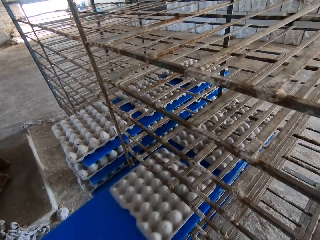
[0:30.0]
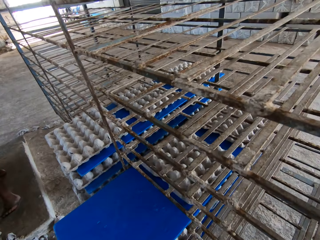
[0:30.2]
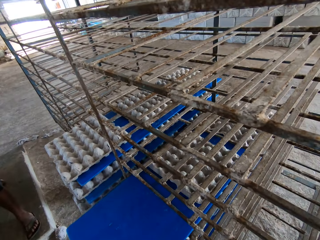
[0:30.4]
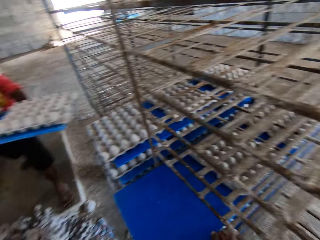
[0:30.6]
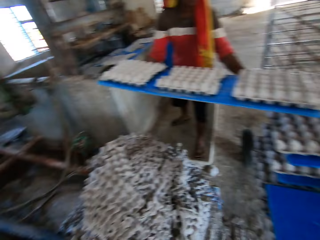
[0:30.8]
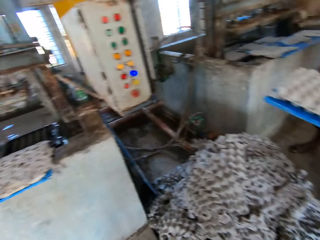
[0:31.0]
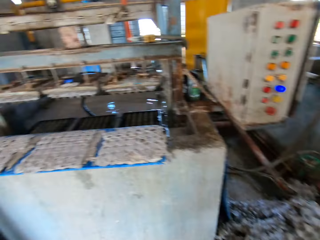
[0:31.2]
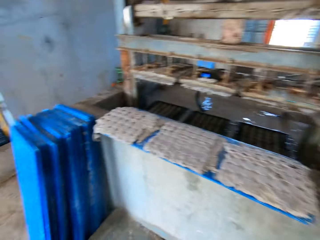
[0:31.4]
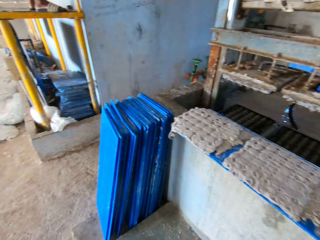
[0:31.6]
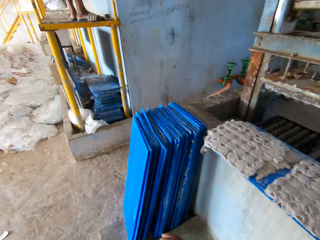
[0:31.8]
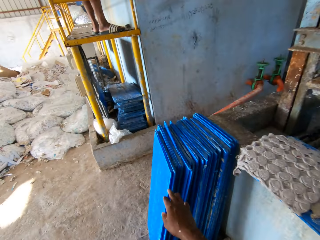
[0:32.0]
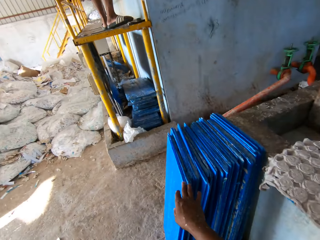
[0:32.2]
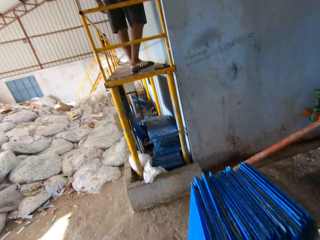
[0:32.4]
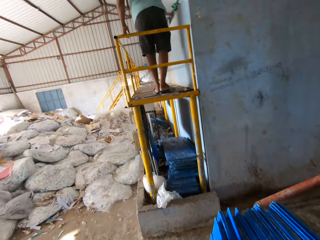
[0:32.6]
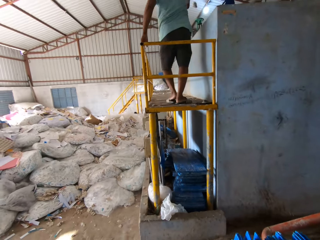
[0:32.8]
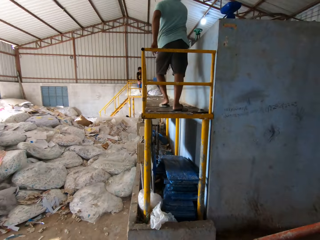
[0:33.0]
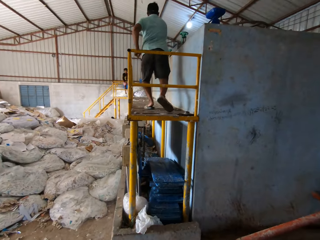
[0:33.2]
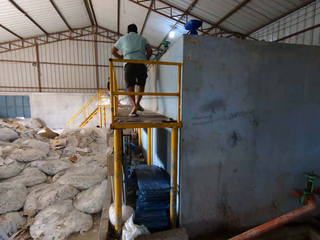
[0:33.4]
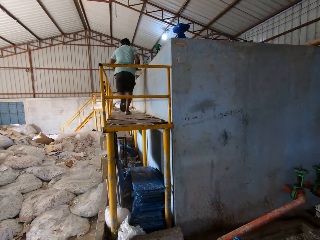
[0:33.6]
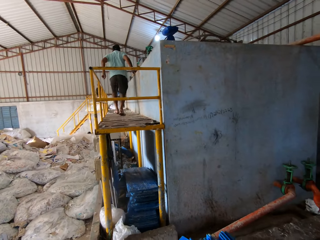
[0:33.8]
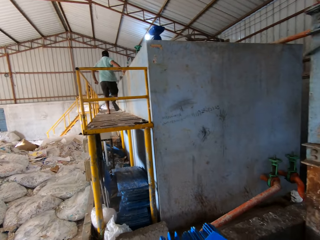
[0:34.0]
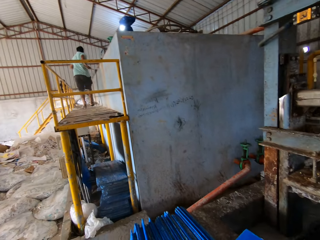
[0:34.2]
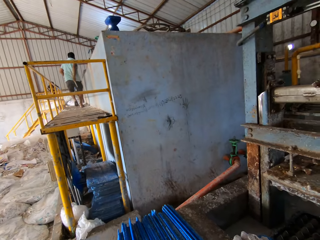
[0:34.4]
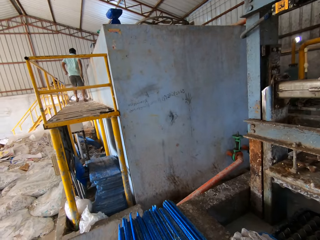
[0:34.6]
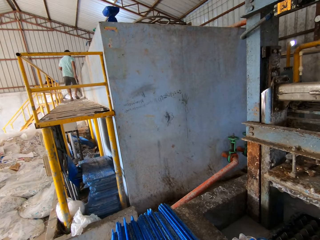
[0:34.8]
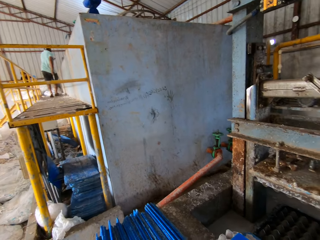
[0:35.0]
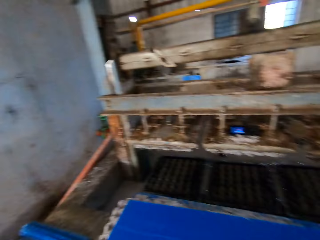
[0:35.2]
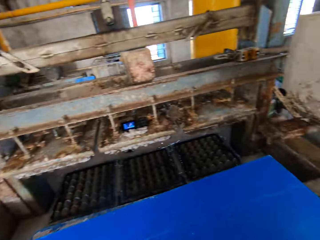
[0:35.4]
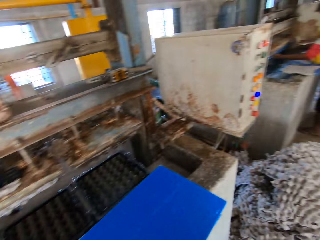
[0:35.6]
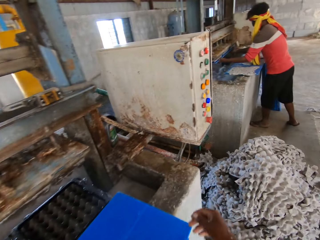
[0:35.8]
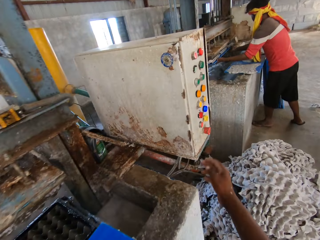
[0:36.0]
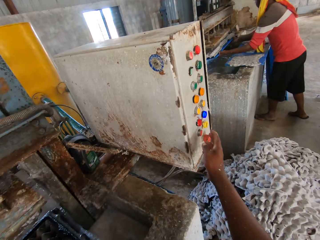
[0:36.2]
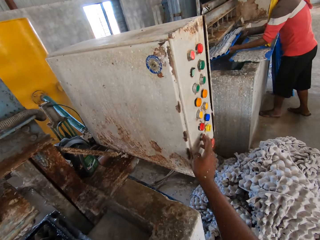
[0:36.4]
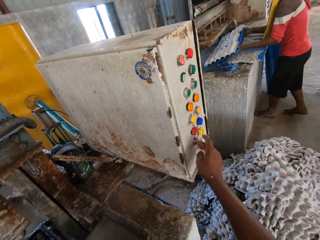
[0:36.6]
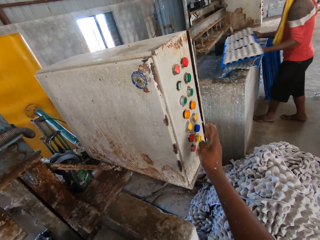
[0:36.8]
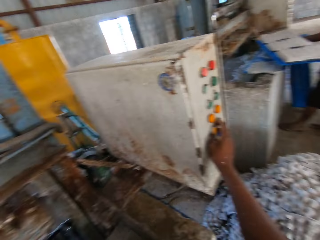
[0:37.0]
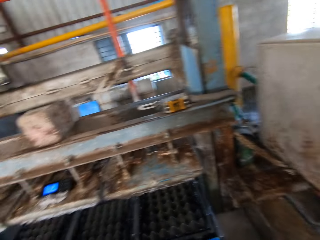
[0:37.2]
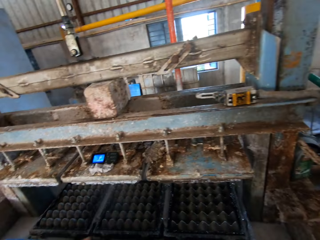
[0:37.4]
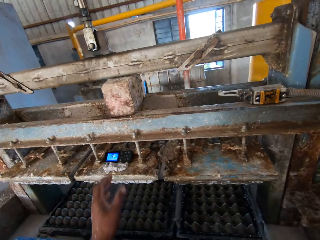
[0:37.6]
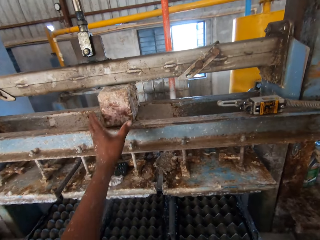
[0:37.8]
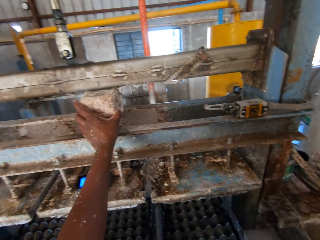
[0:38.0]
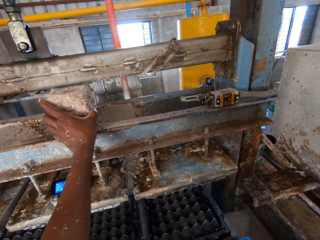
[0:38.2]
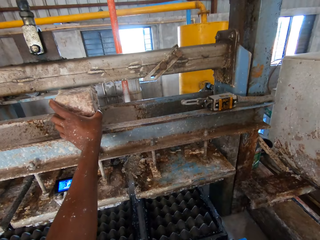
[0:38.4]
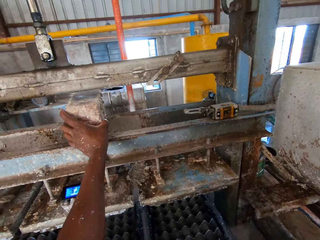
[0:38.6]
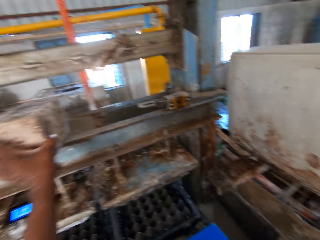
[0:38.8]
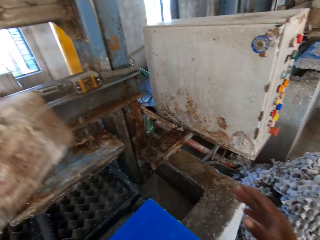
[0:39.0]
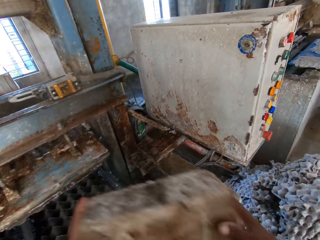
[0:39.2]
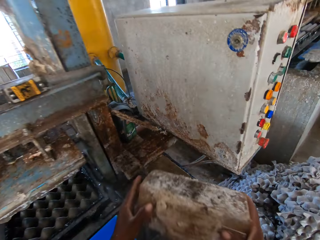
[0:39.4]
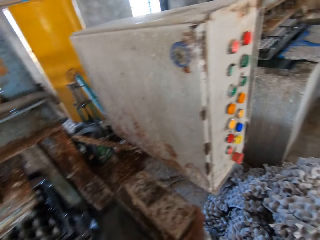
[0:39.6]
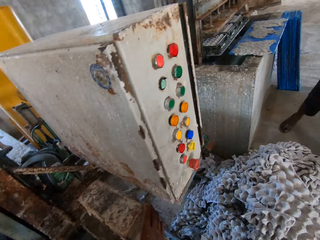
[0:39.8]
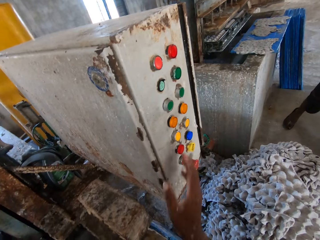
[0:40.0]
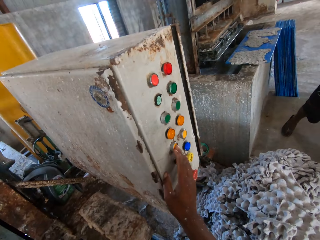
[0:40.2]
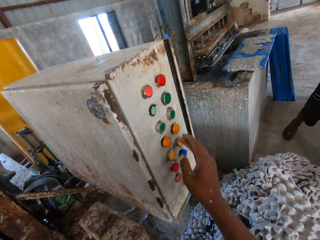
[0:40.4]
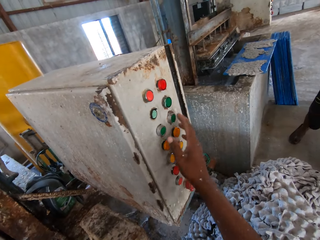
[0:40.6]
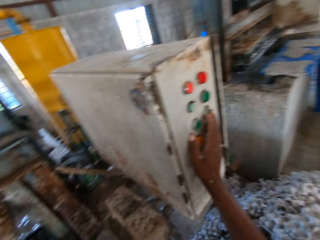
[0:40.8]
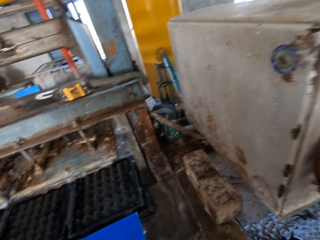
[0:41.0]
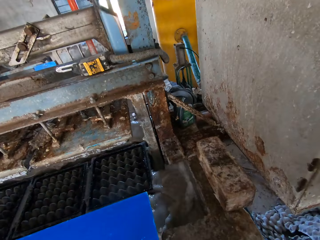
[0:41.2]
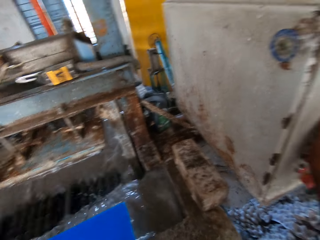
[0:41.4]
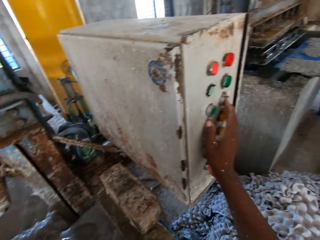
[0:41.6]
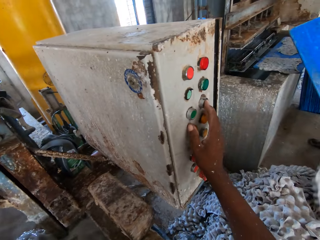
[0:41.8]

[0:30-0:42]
The camera wearer places the board or tray on the rack. He touches the blue board. He picks a tray from the stack of trays on the ground with his right hand. He looks at a man. The man removes a tray of egg cartons from an egg carton making machine with his hands. The camera wearer operates a changeover switch with his right hand. He removes a stone from the egg carton making machine with his left hand. He passes the stone from his left hand to his right hand. He drops the stone on the slab with his right hand. He operates the changeover switch with his right hand.

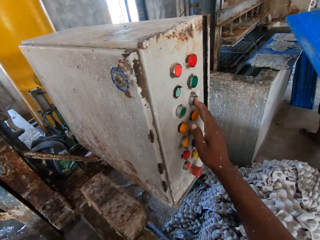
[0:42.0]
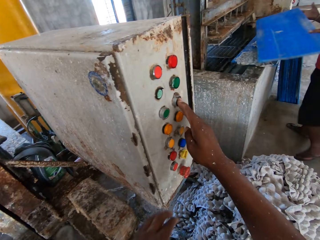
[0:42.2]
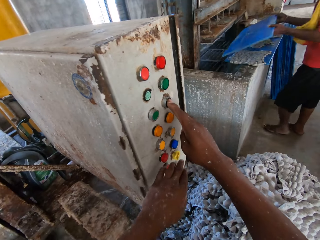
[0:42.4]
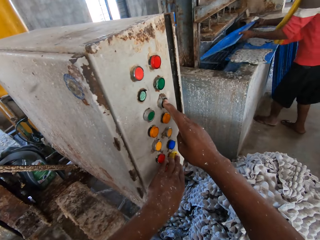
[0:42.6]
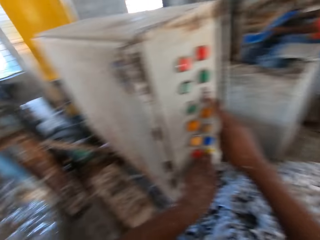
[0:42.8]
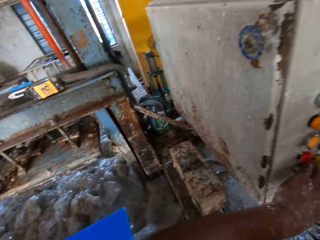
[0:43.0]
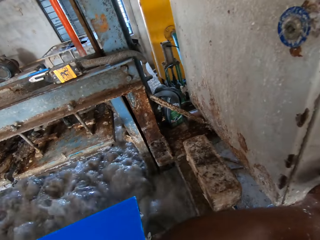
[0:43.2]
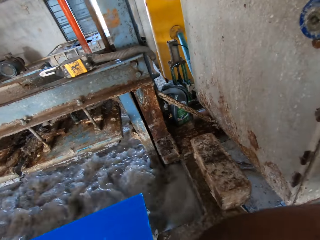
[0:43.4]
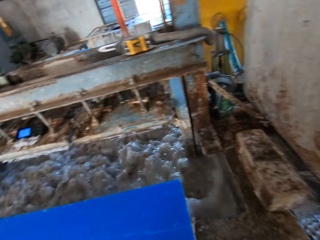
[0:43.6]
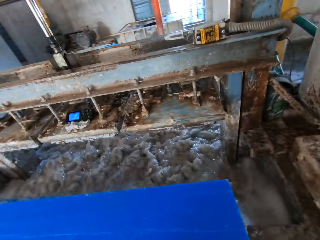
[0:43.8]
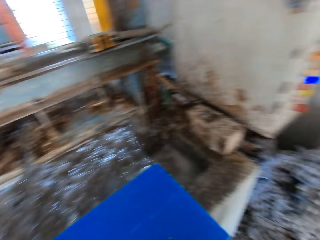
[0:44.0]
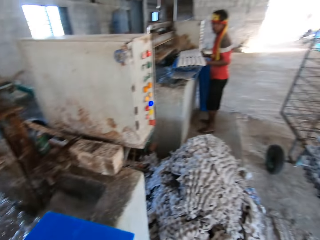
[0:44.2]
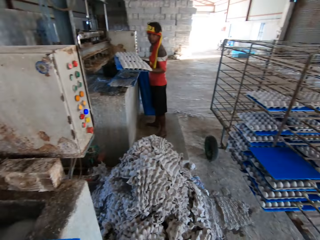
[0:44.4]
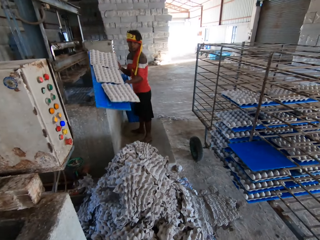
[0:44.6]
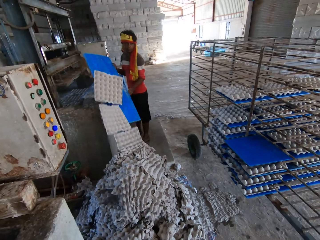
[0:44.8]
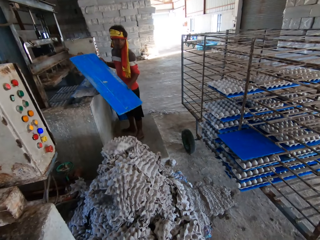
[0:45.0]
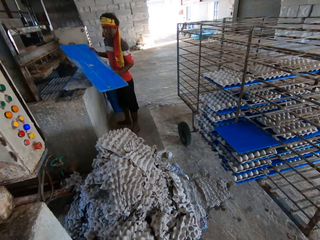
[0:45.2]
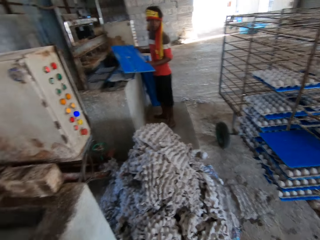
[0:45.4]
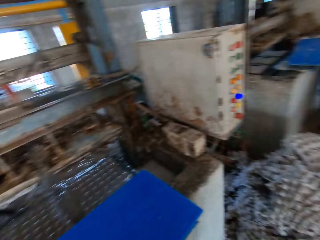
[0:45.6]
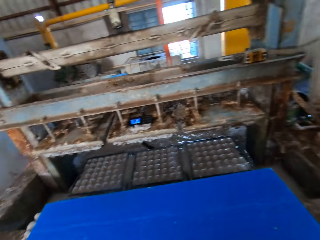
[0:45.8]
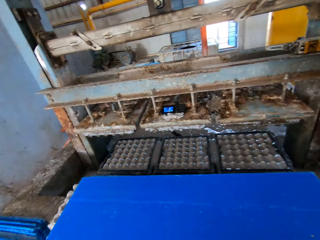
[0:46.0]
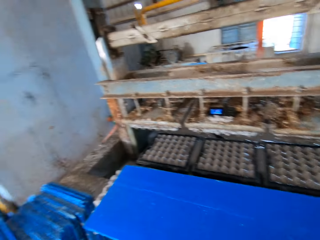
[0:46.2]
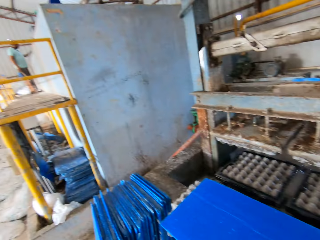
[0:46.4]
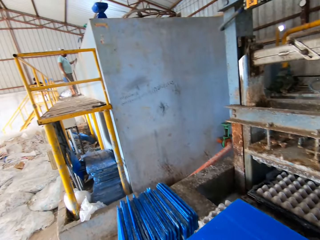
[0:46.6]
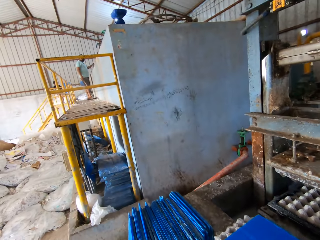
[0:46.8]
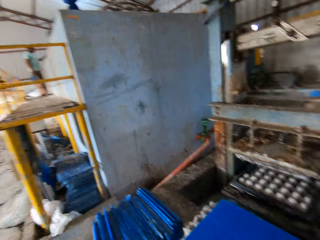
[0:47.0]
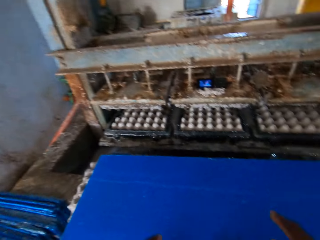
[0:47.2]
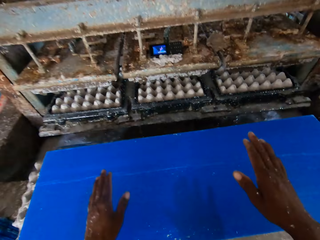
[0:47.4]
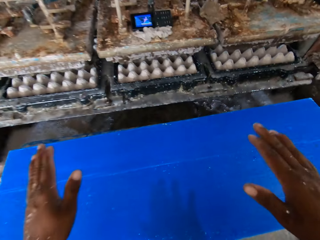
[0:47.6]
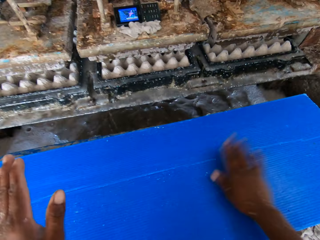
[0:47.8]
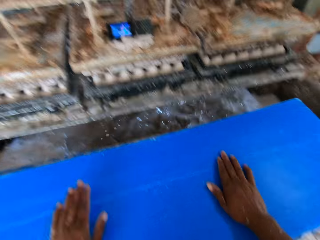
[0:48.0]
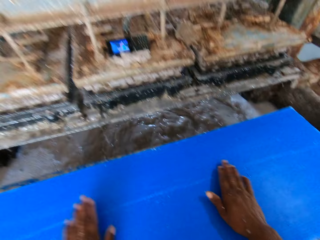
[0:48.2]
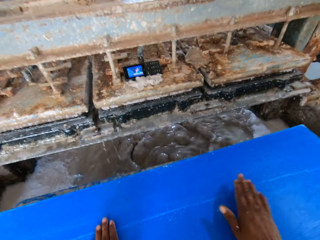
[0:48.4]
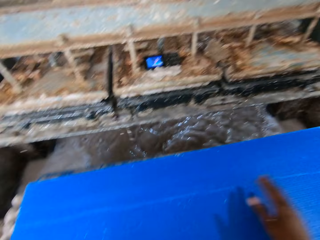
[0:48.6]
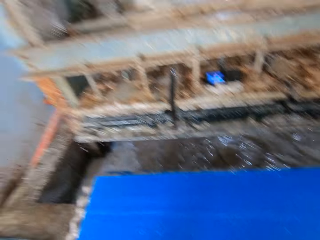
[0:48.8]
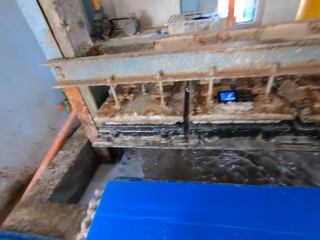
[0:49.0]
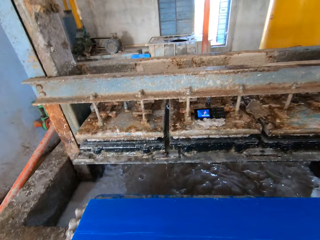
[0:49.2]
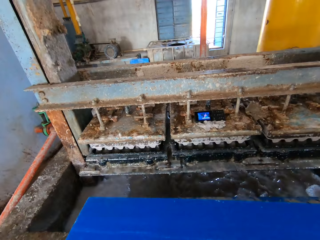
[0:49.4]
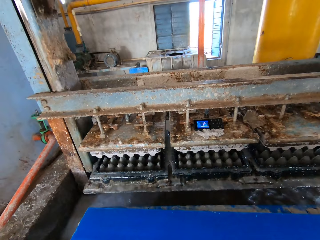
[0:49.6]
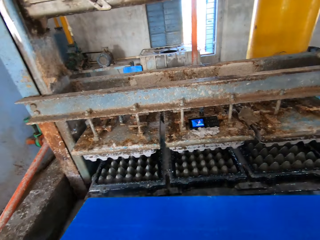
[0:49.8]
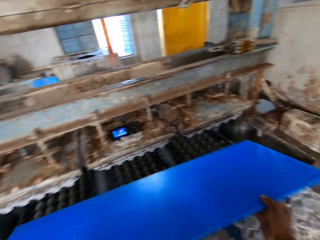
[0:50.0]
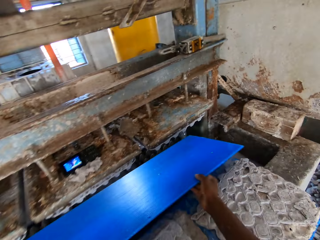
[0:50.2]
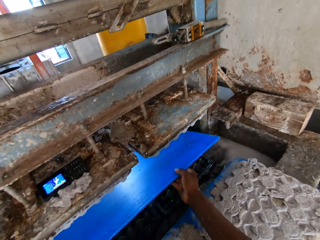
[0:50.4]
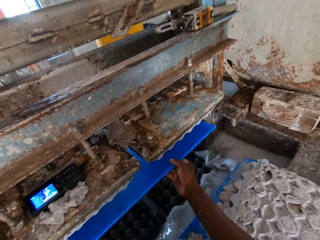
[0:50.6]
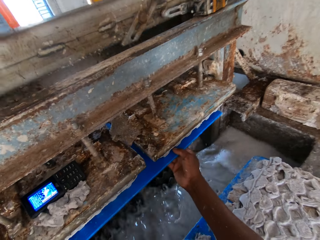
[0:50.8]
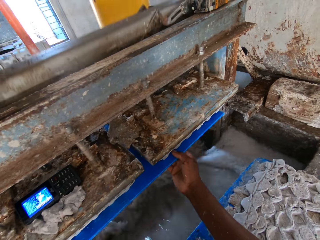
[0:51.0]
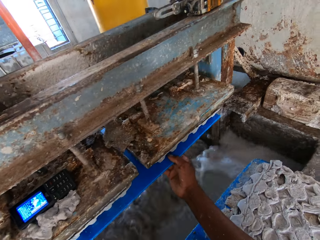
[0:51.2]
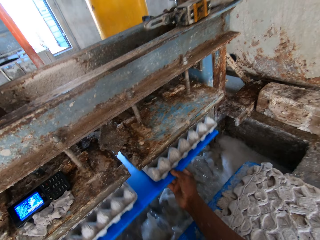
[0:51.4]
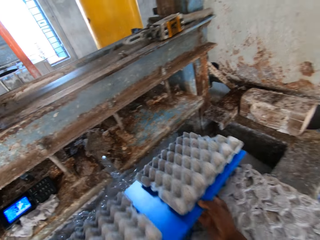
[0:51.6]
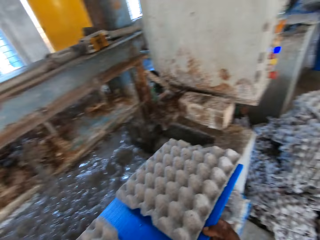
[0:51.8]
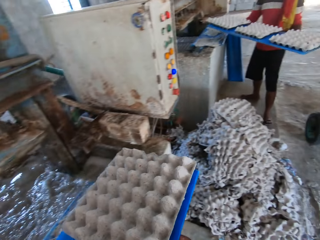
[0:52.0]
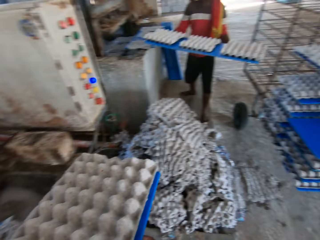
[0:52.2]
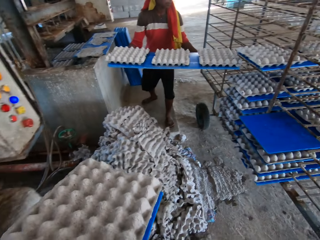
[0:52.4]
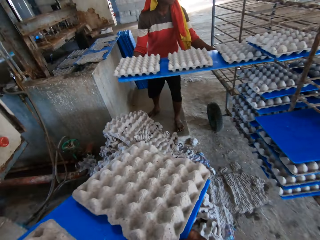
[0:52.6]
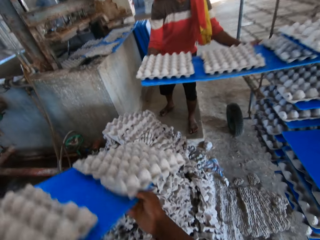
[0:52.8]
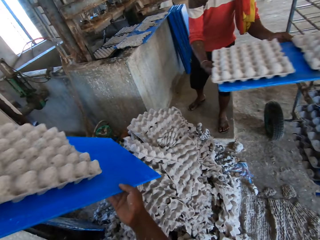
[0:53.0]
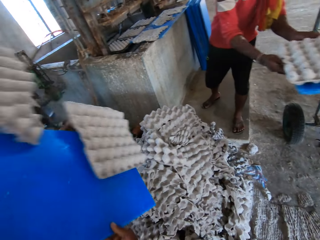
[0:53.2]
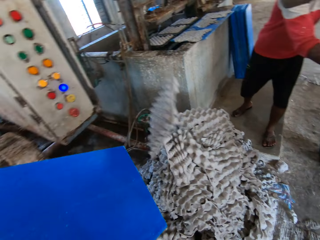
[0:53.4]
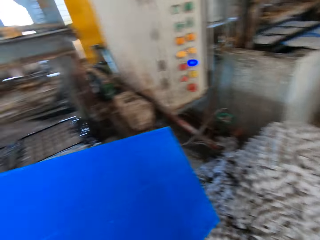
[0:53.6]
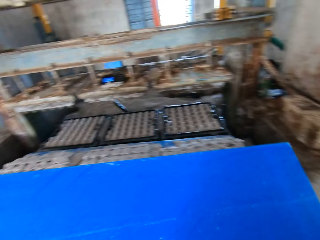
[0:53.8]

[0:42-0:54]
A man inserts a tray in the egg carton making machine with his hands. The man pours egg cartons on the tray in his hands on egg cartons on the ground. The camera wearer looks around. He hits the tray or blue board on the slab with his hands. He picks the tray from the slab with his hands. He holds the blue board underneath the machine. He inserts the tray in the egg carton making machine with both hands. He removes a tray of egg cartons from the egg carton making machine with both hands. He carries the board with egg trays. The man places a tray of egg cartons in the rack with both hands. The camera wearer pours egg cartons on the tray in his hands on egg cartons on the ground.
